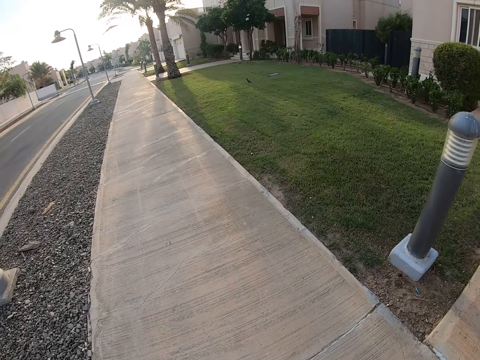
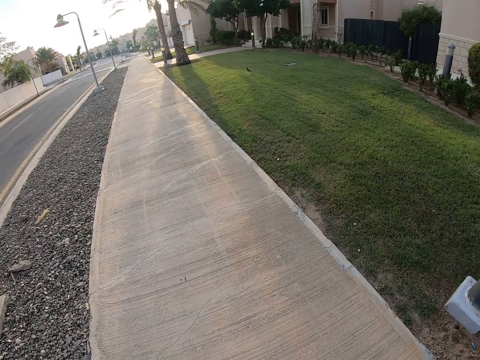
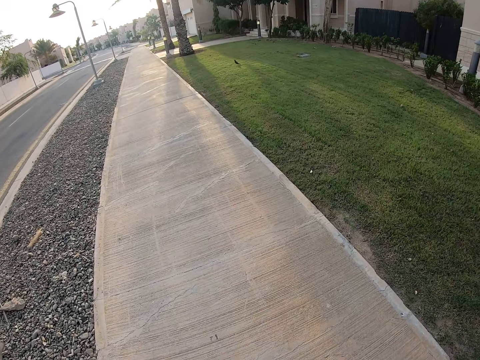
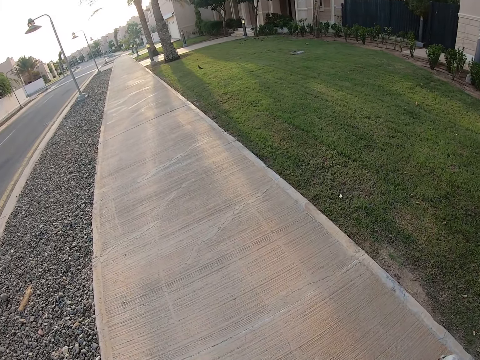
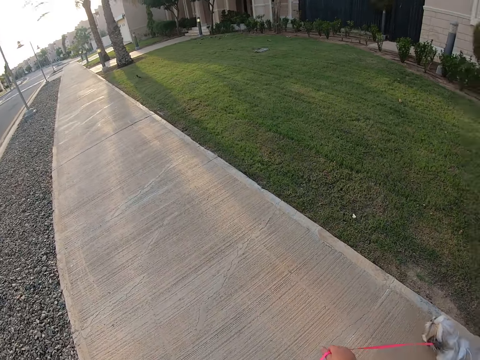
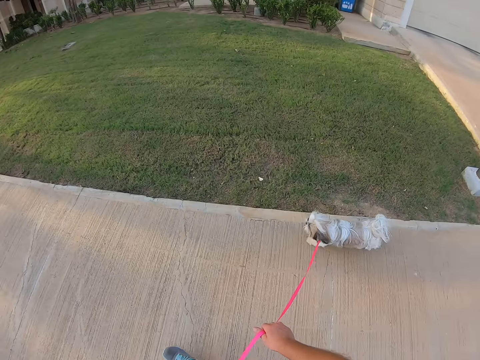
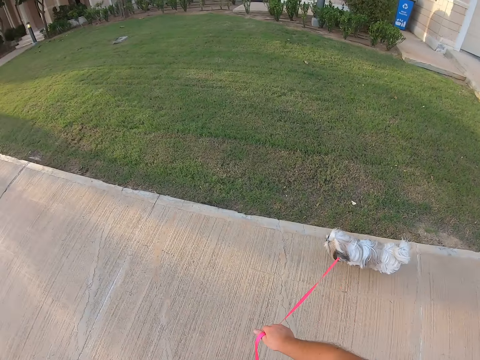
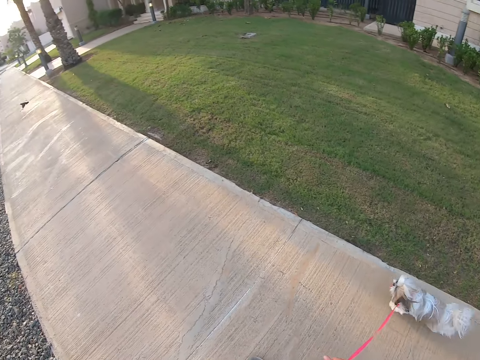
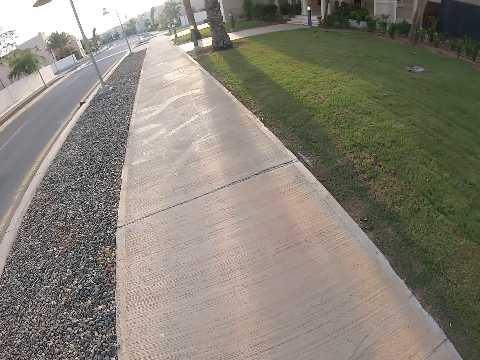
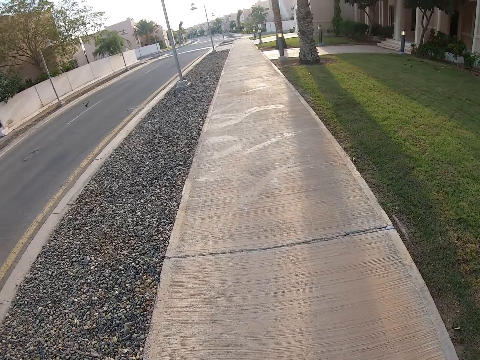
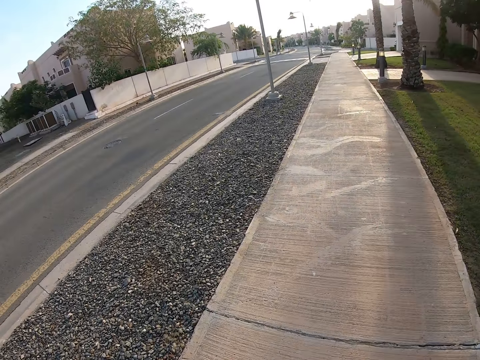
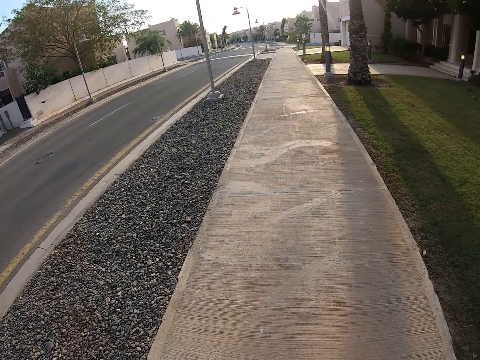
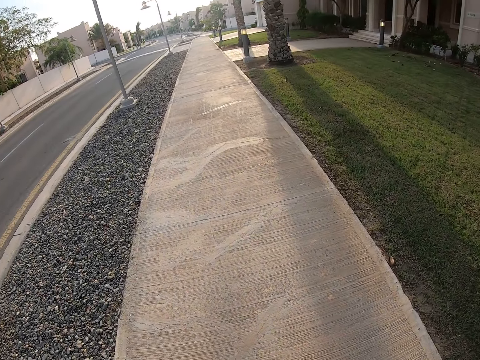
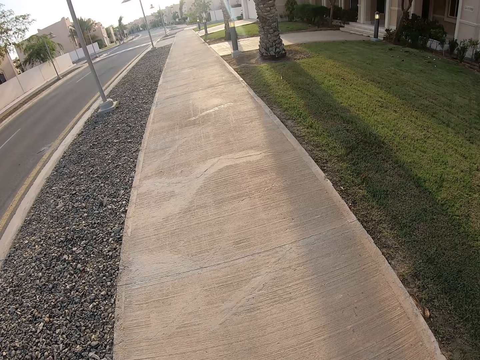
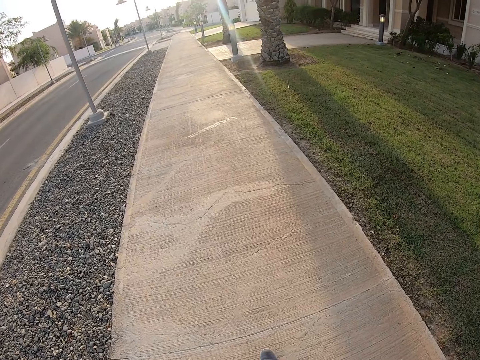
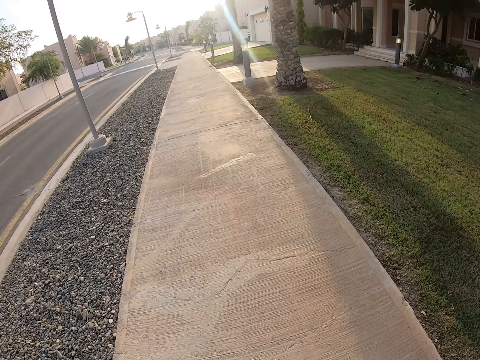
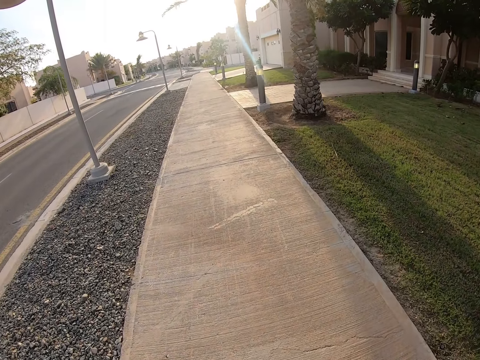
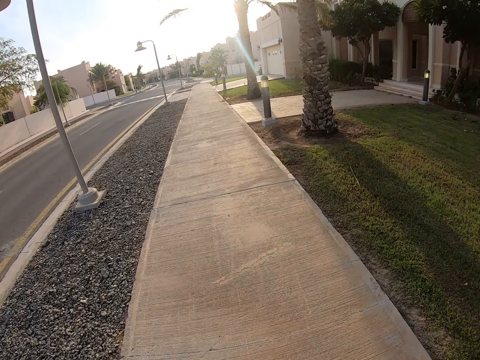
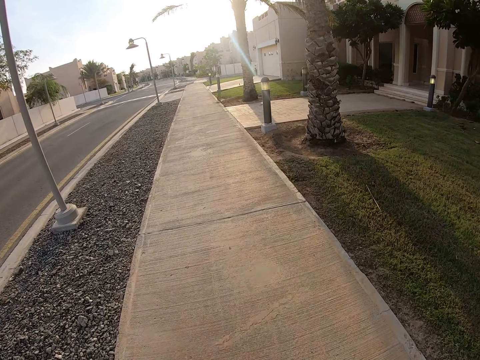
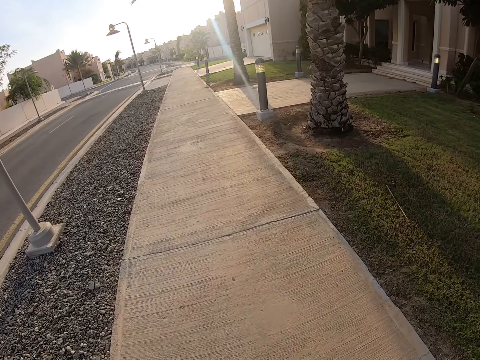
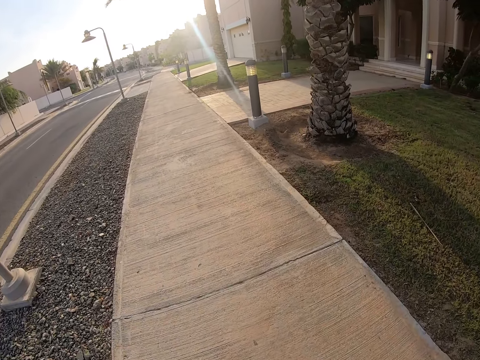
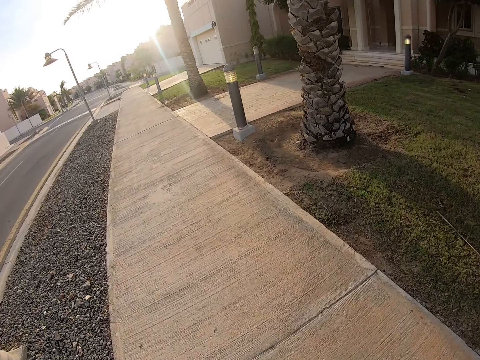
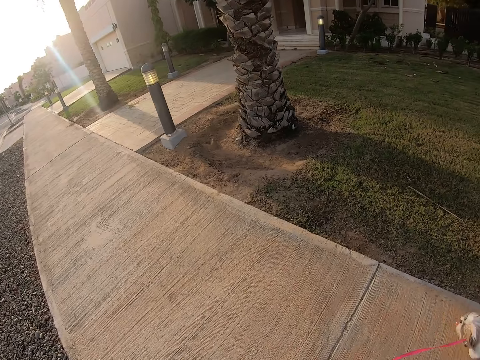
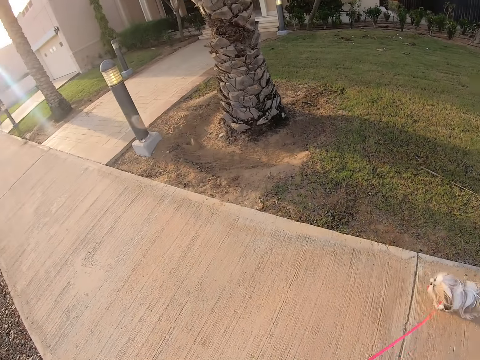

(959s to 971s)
The camera wearer holds the leash on the right hand. They look around. They walk around the pavement with a dog.

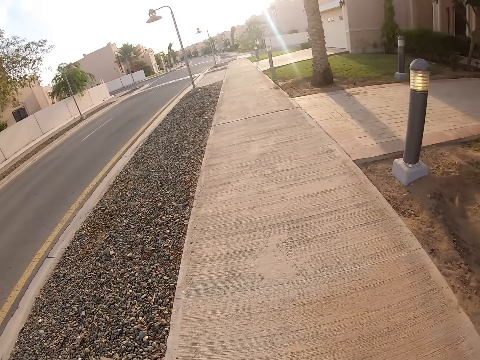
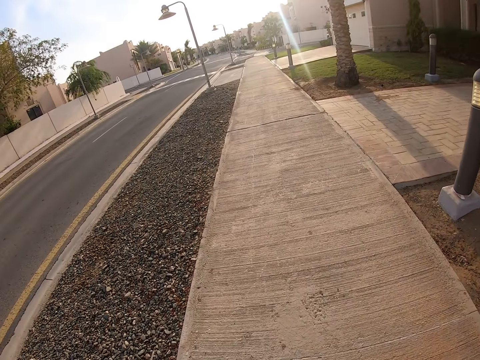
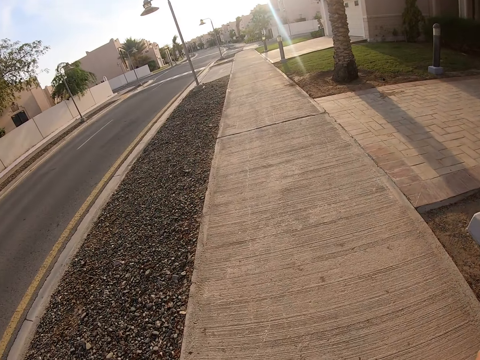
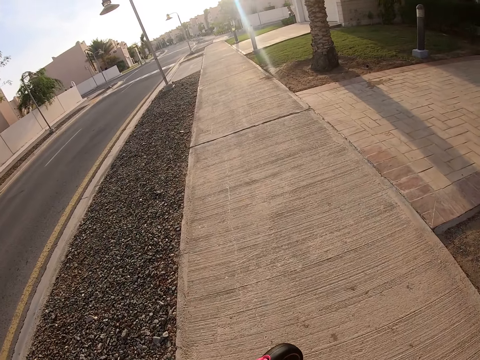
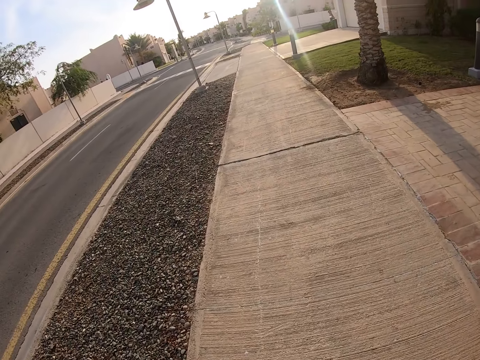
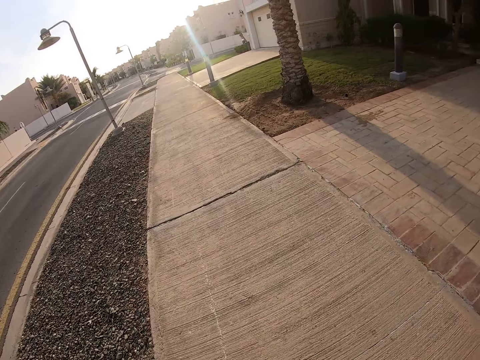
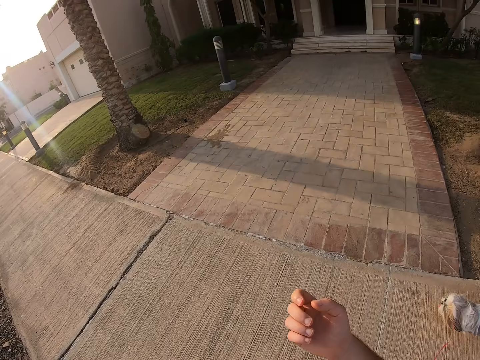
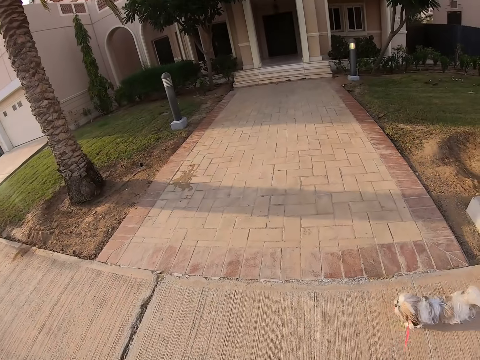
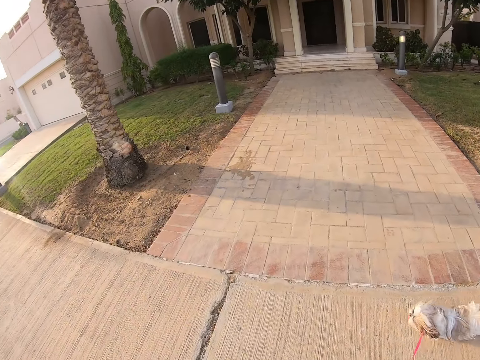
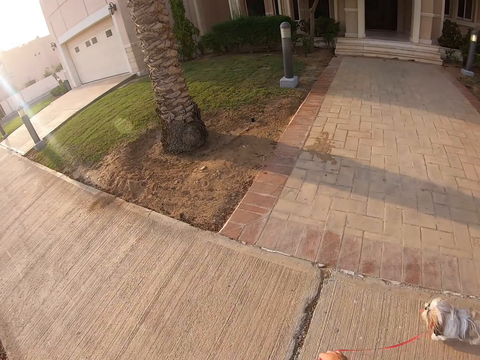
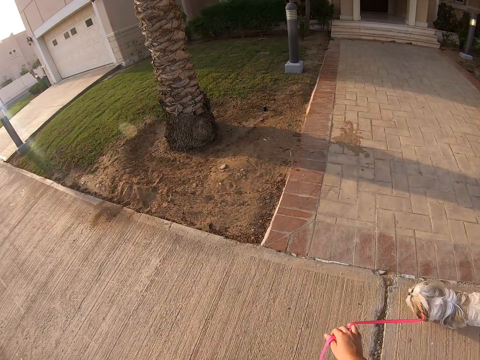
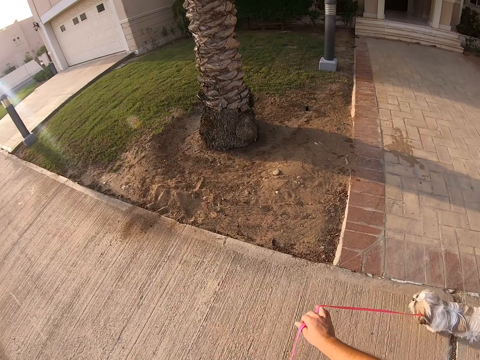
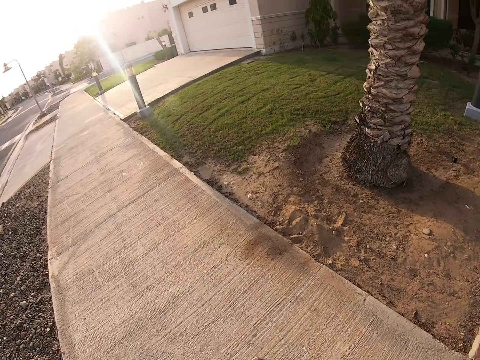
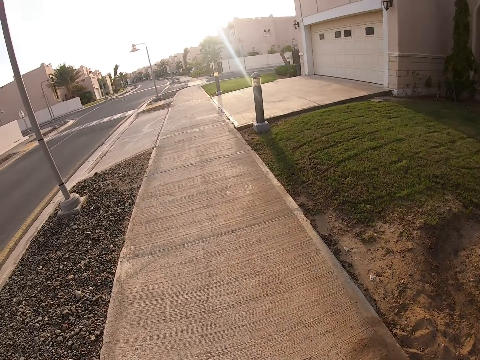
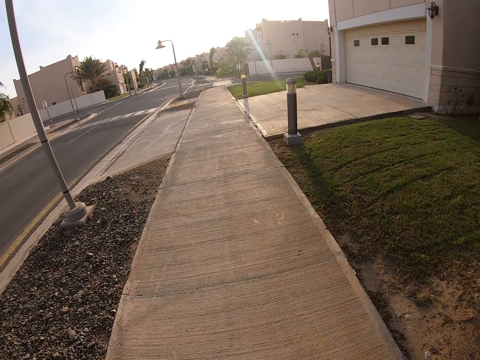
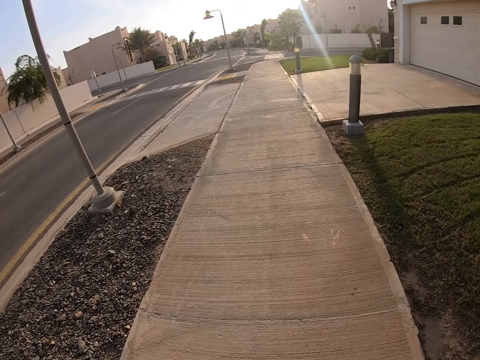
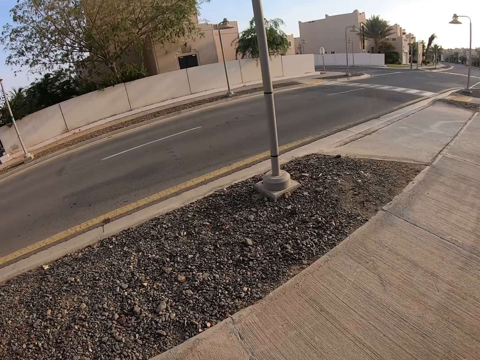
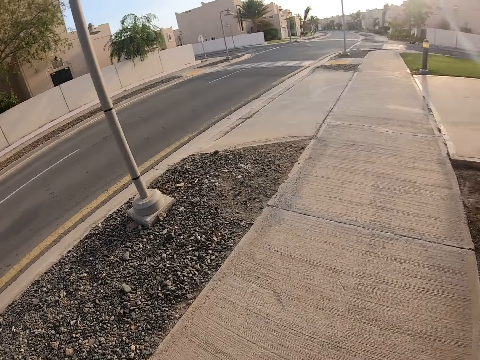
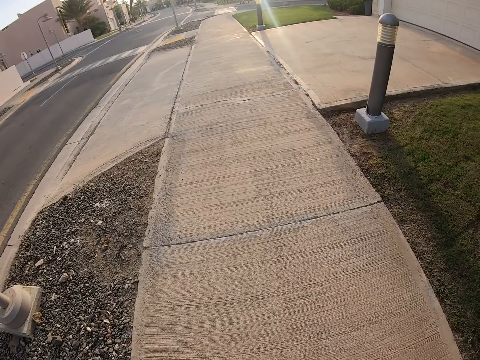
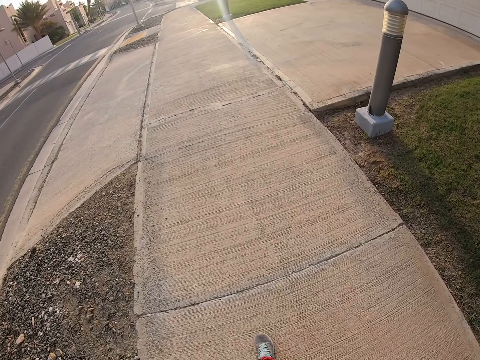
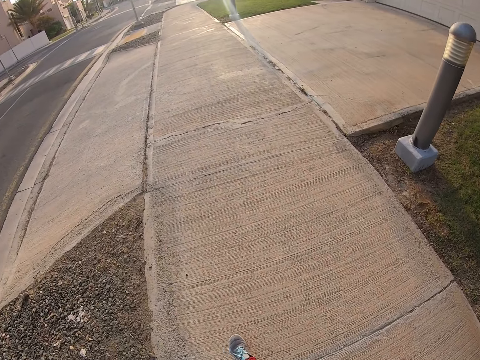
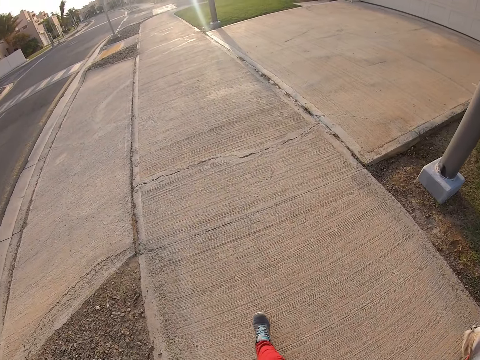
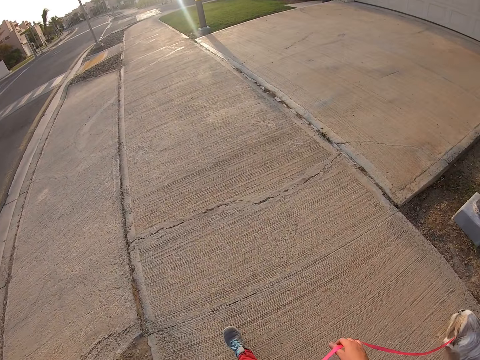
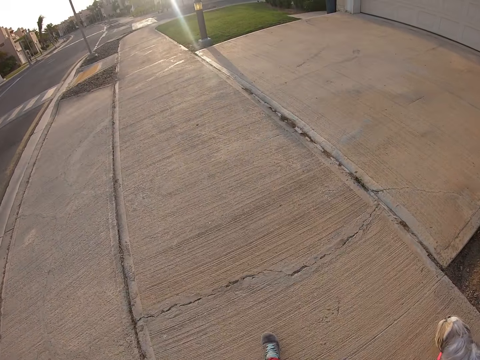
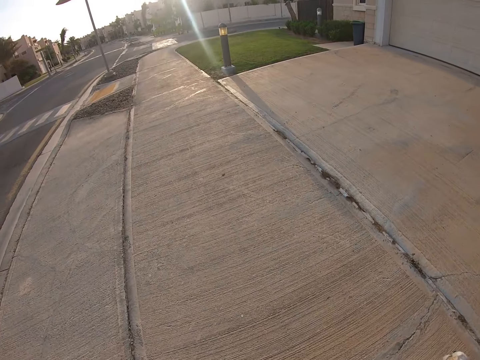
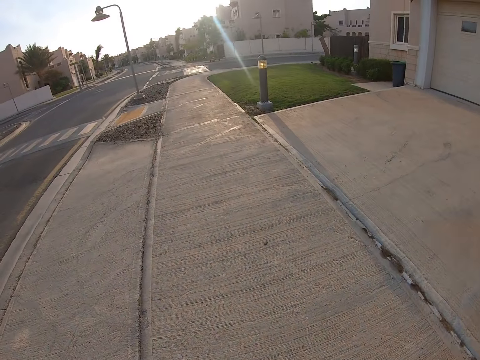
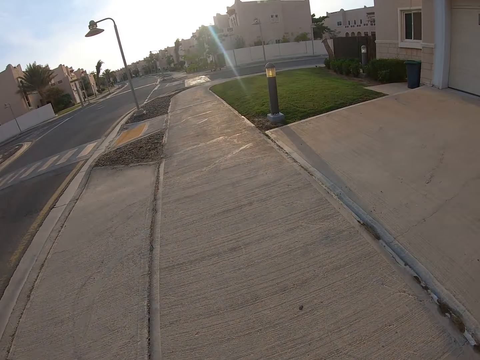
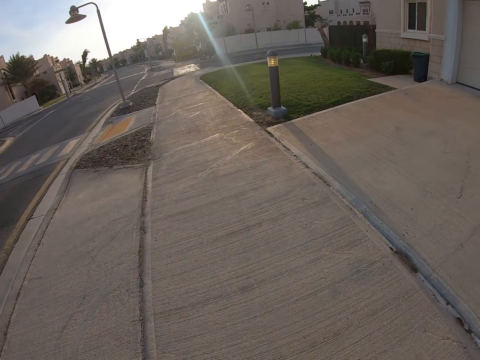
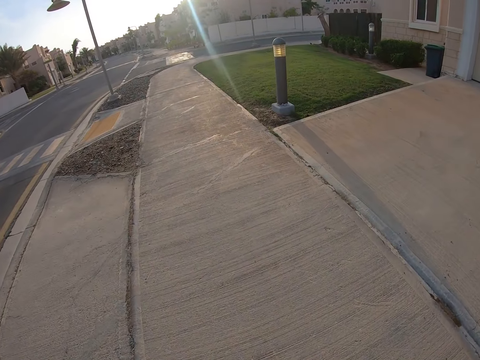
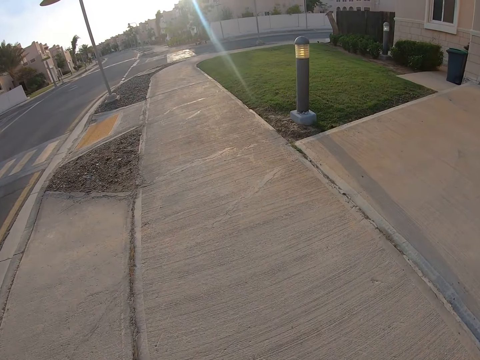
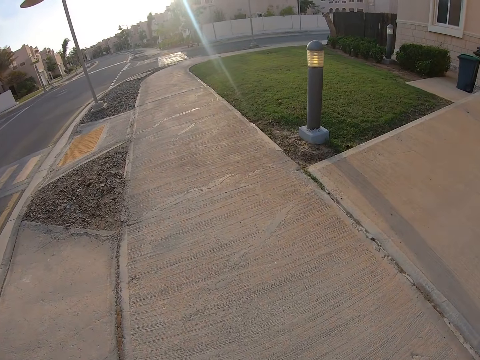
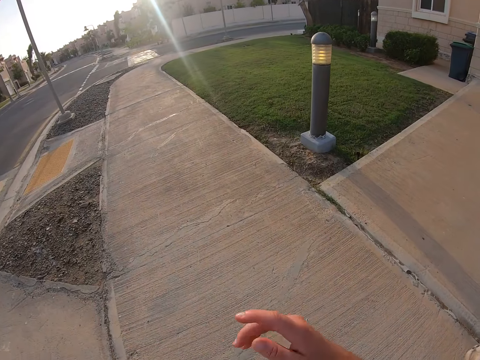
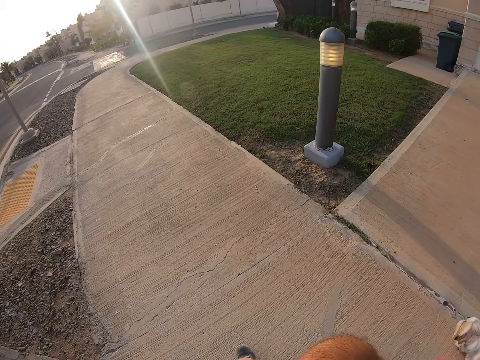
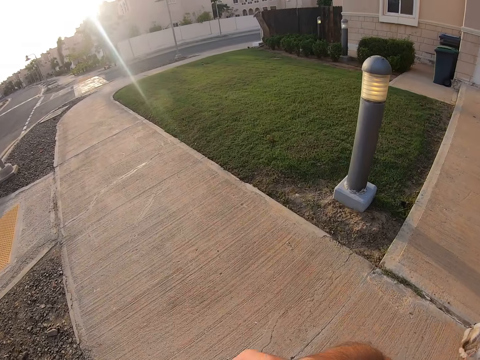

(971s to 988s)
The camera wearer swings his right hand. He holds the leash on the right hand. He raises his left hand.
